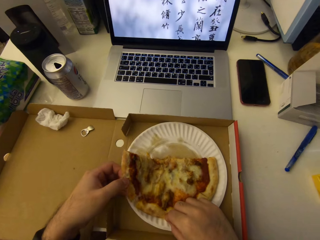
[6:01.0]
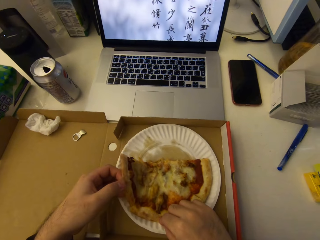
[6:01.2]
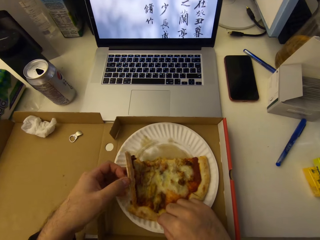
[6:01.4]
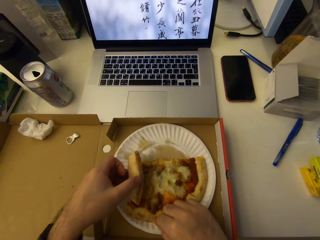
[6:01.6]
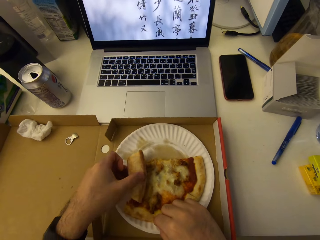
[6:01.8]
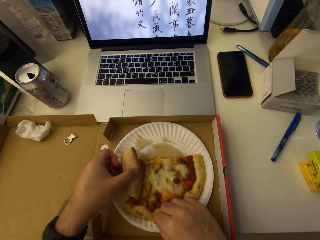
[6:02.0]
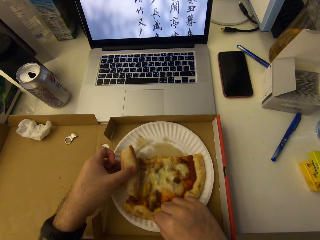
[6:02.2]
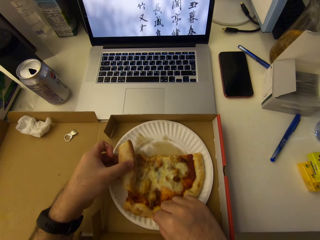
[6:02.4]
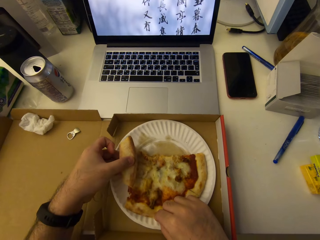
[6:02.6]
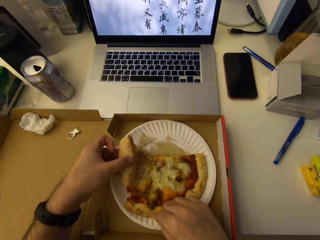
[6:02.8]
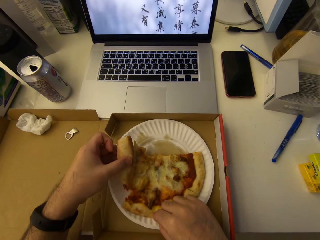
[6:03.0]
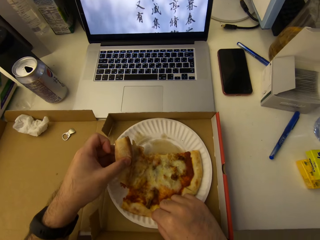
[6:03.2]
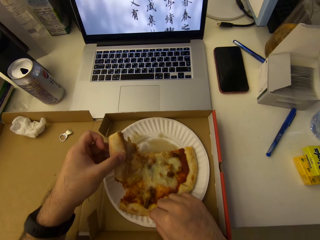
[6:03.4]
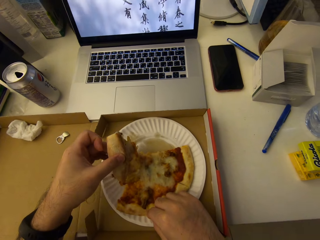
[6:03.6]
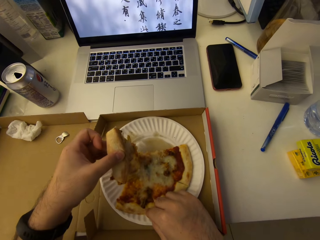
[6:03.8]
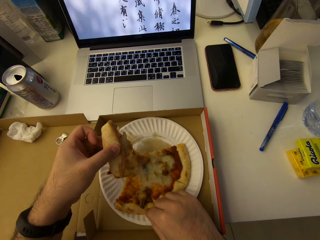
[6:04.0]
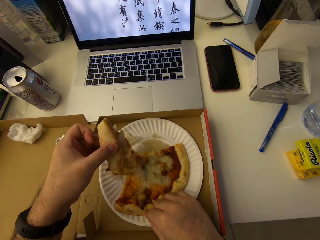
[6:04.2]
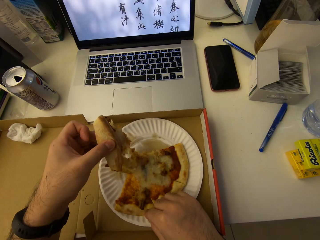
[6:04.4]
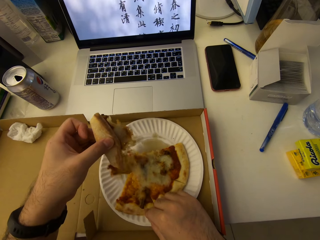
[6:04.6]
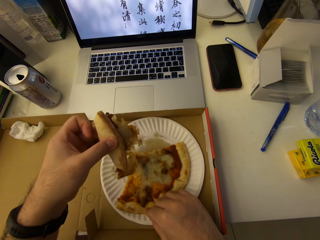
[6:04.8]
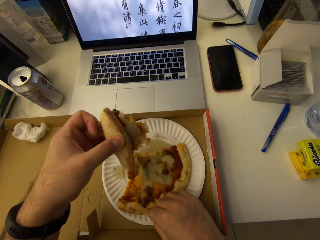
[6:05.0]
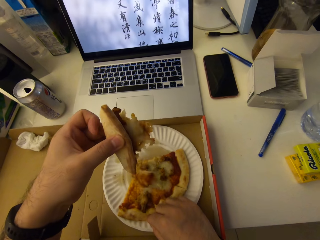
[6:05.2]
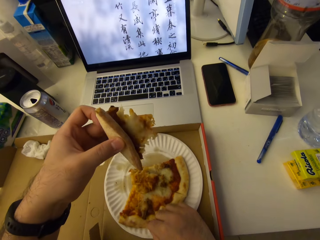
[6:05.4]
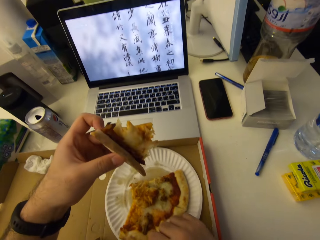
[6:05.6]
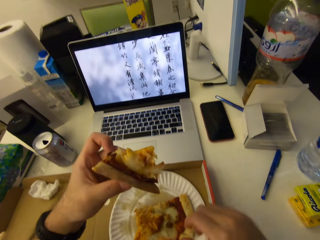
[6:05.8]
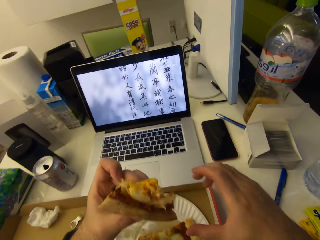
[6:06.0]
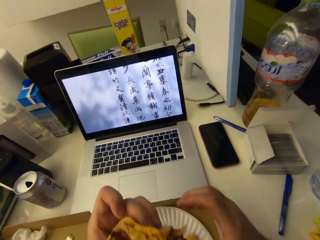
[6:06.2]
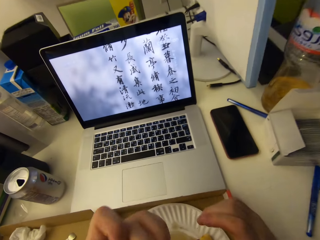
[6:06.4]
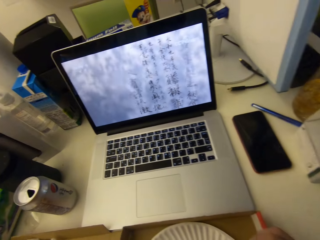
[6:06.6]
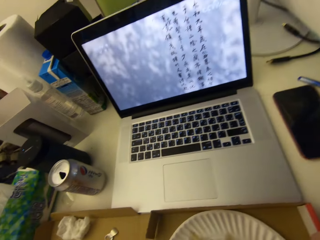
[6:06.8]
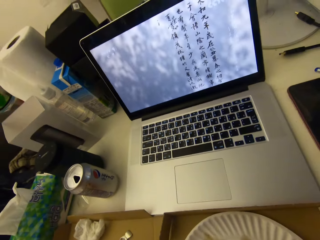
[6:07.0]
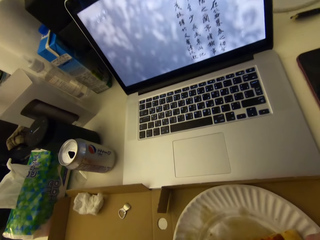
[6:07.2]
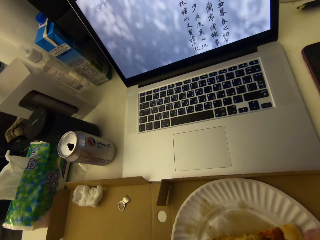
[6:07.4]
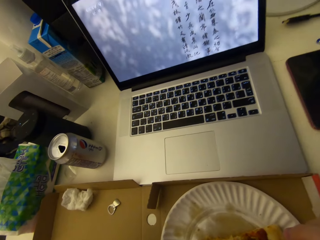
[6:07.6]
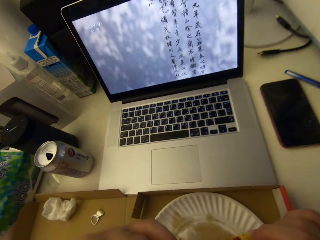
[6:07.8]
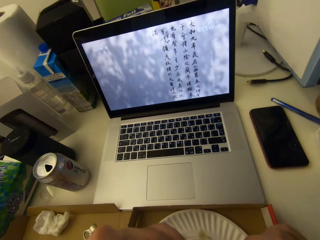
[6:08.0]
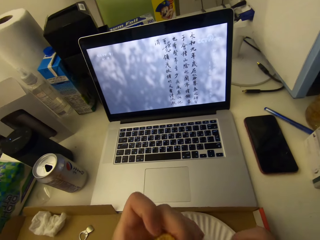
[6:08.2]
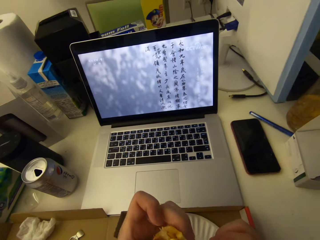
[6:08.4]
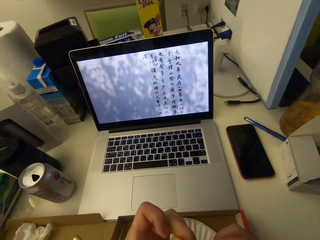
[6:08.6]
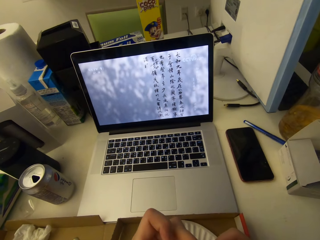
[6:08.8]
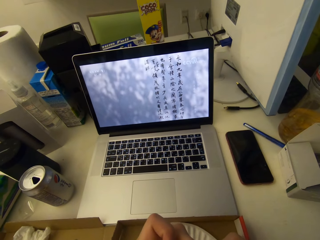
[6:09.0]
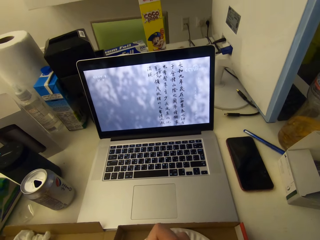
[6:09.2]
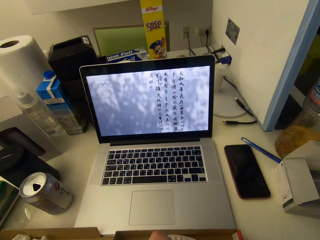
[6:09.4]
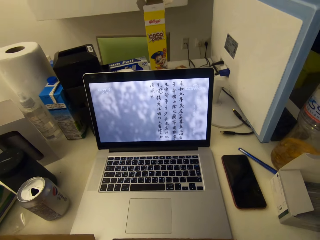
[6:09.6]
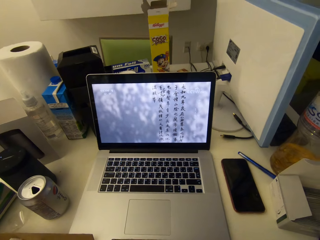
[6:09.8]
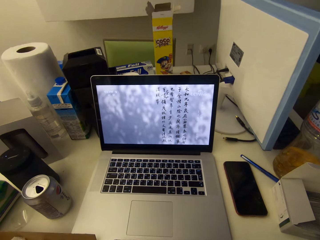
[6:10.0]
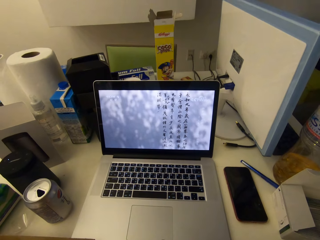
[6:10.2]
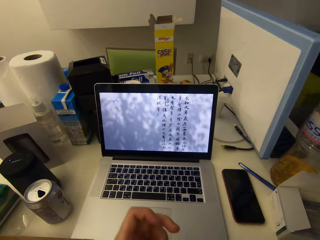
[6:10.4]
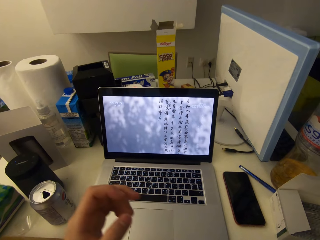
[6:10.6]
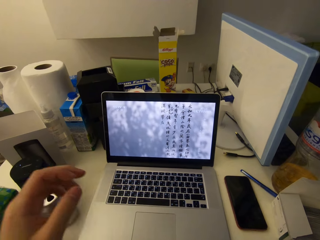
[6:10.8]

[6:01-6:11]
The camera wearer bites the pizza.

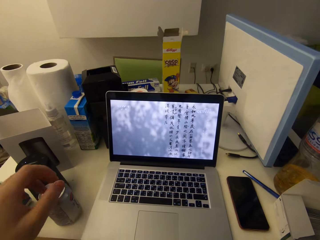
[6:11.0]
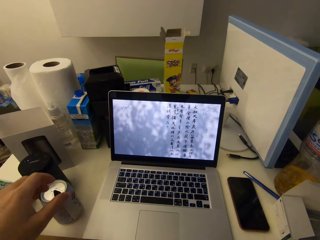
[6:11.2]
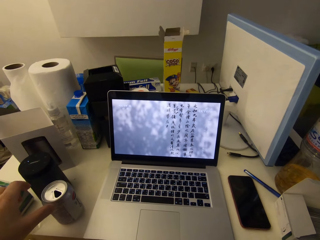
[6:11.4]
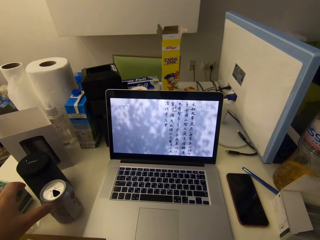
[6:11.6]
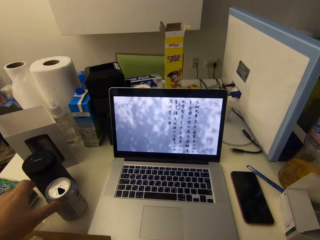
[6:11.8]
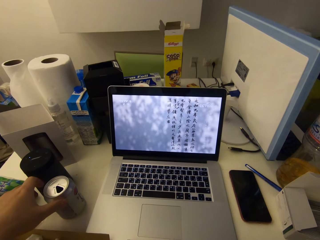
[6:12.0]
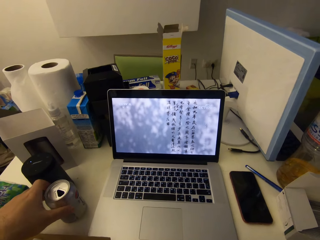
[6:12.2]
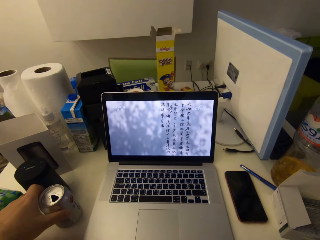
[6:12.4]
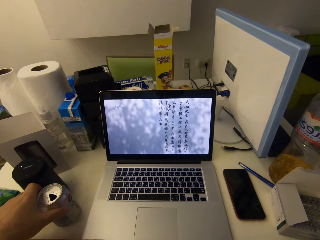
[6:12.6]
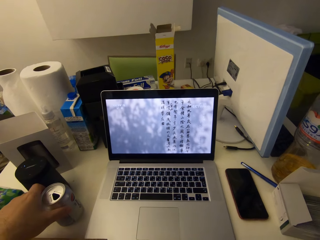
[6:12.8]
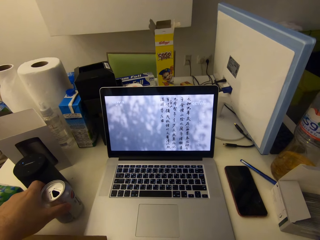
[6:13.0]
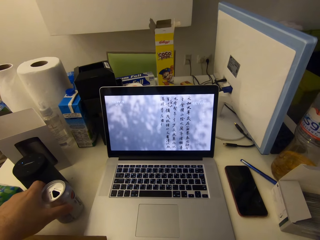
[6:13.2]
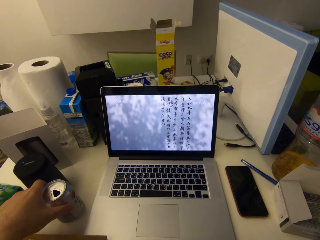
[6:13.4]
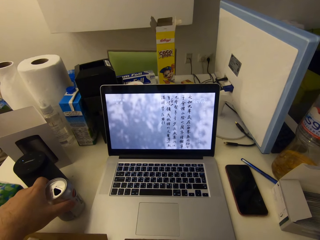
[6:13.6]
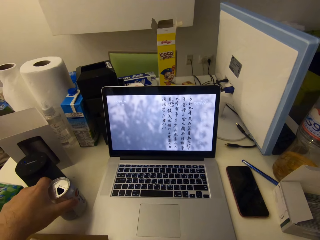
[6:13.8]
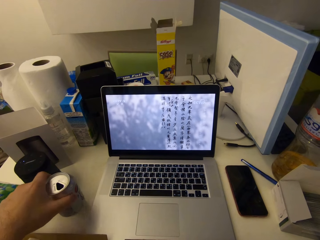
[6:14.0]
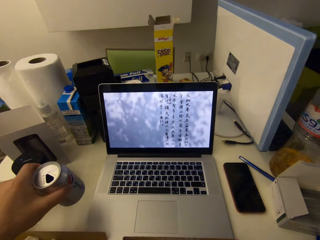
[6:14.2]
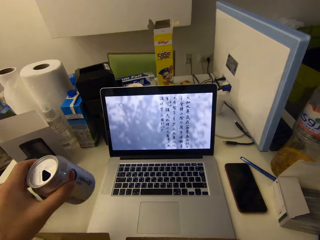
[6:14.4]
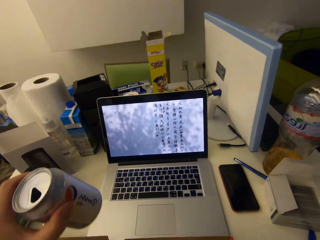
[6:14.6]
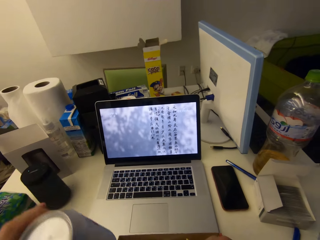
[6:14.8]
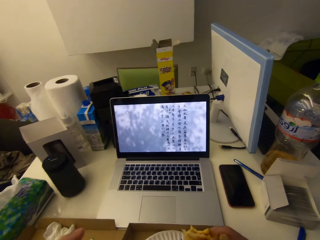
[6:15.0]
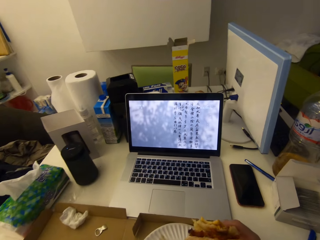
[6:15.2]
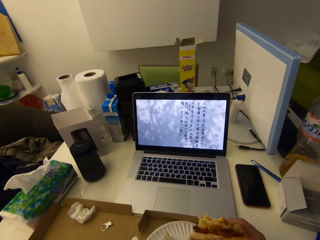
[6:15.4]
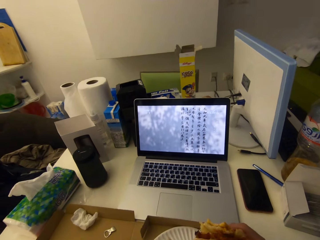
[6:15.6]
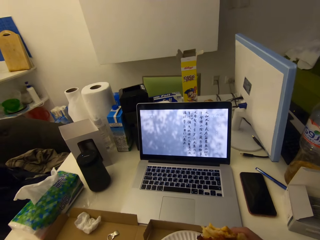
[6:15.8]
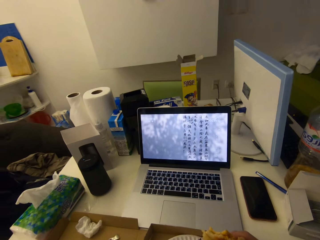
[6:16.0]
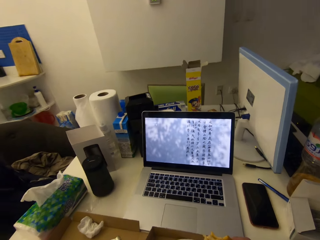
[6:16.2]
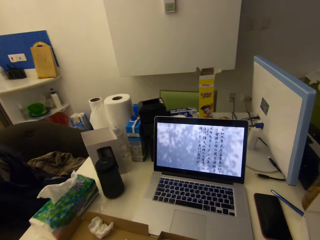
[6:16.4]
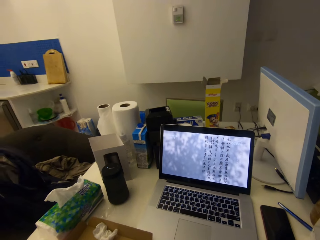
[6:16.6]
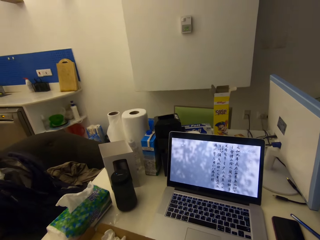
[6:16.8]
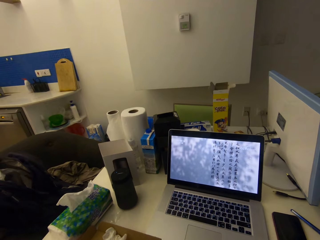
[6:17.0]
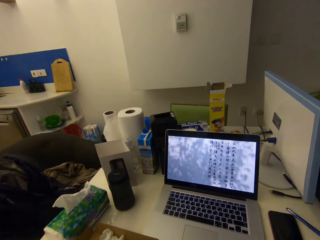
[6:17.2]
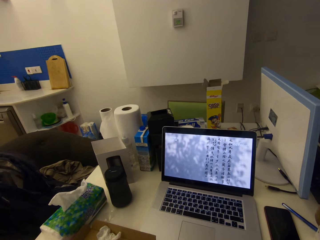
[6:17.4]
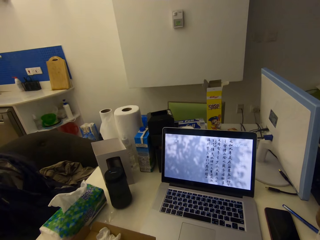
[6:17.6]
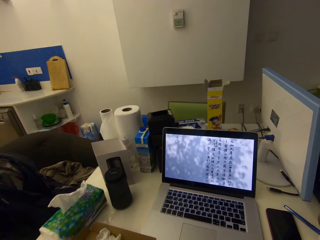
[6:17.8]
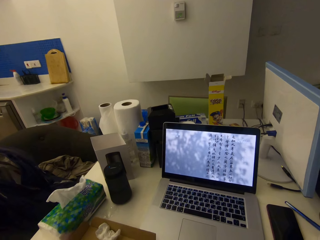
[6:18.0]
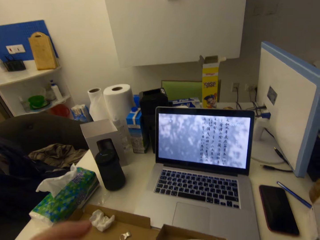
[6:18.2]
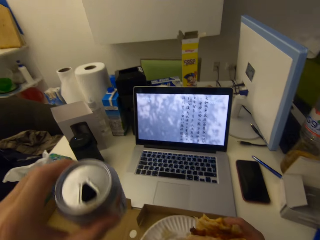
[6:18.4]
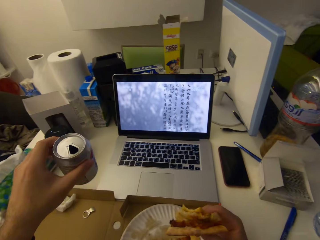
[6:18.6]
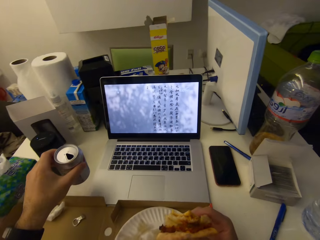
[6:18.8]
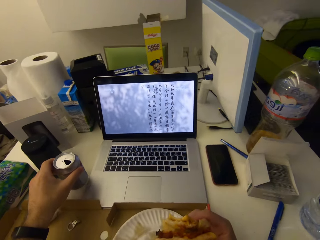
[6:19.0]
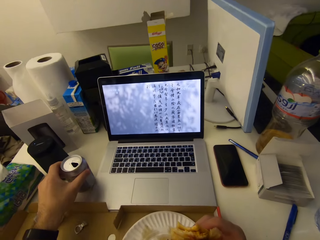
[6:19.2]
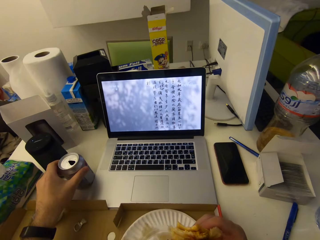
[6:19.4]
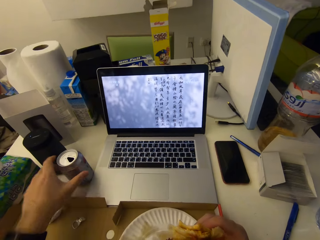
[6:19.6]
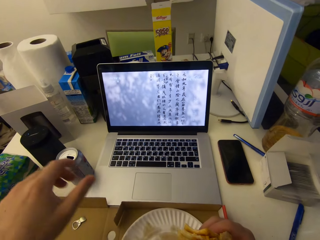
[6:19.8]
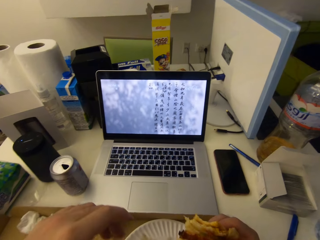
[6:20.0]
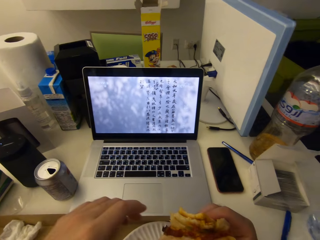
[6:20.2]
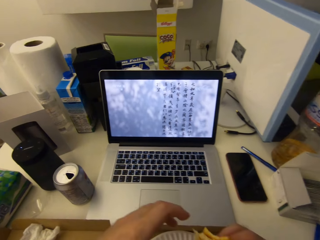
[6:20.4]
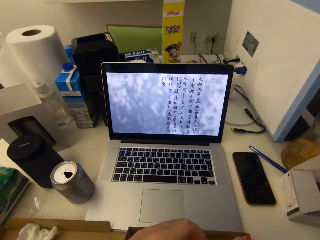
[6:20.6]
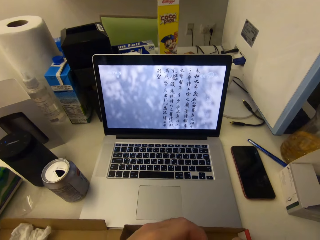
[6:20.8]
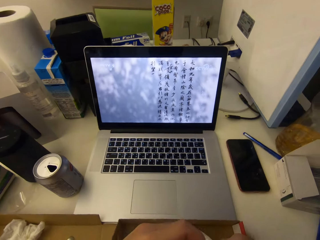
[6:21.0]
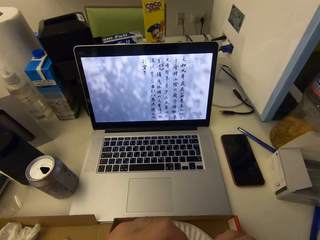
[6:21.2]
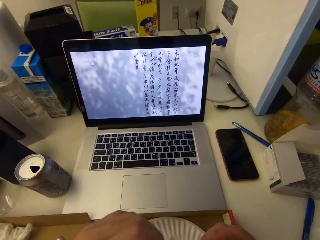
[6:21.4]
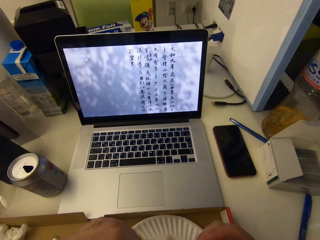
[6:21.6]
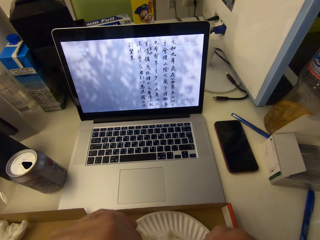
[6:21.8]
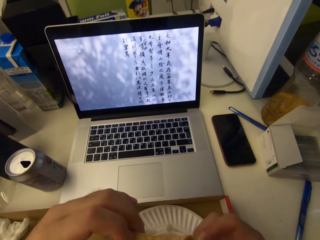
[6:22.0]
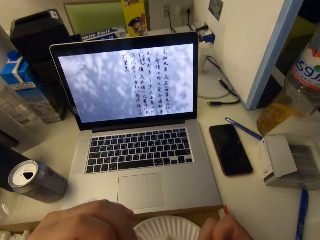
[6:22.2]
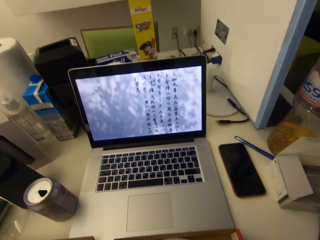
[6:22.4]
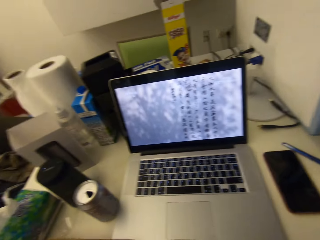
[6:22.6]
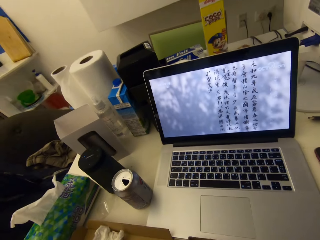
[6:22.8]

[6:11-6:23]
The camera wearer picks up the can of drink. They drink from the can. They return the can of drink to the table. They continue to eat pizza.
